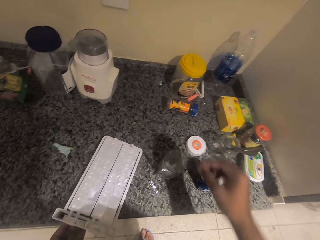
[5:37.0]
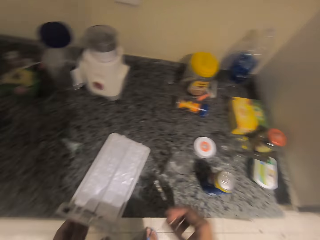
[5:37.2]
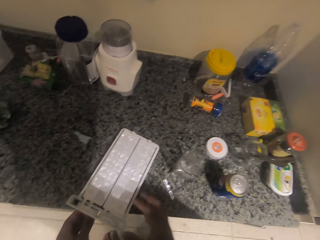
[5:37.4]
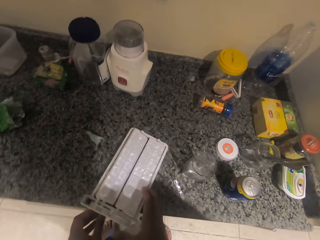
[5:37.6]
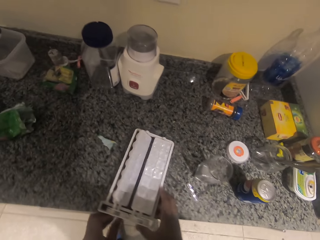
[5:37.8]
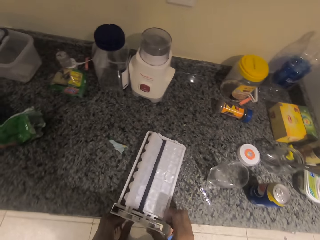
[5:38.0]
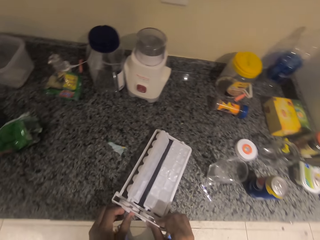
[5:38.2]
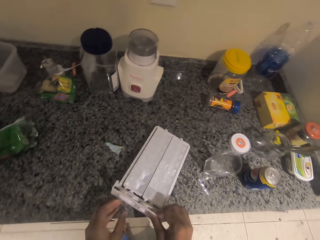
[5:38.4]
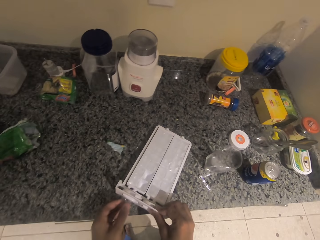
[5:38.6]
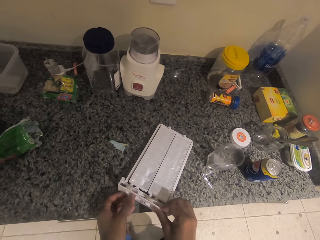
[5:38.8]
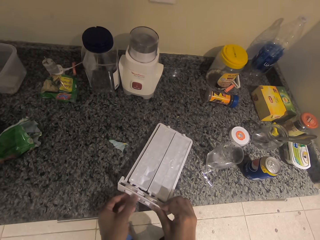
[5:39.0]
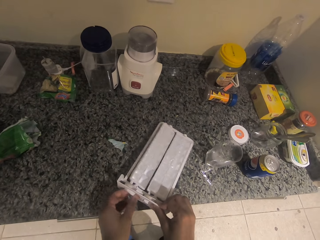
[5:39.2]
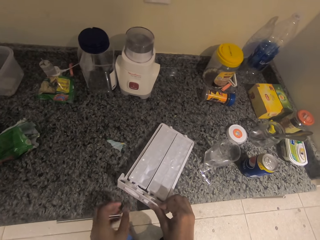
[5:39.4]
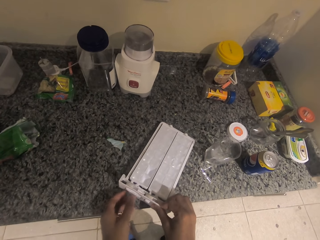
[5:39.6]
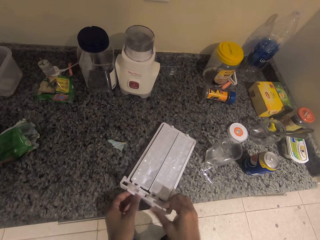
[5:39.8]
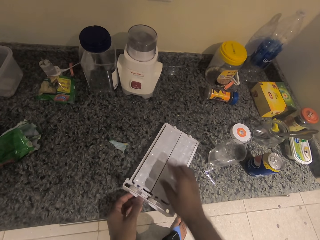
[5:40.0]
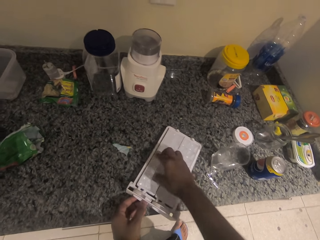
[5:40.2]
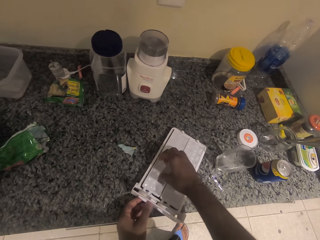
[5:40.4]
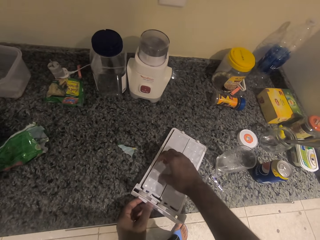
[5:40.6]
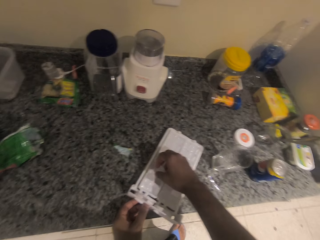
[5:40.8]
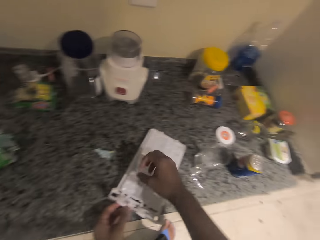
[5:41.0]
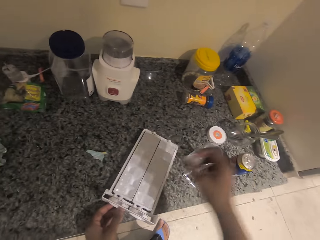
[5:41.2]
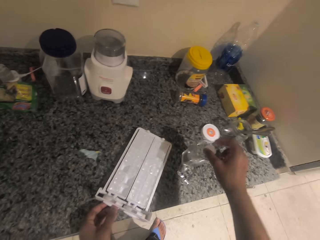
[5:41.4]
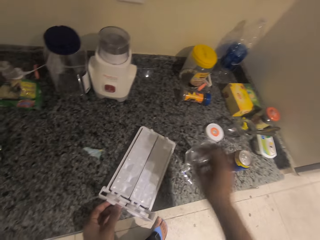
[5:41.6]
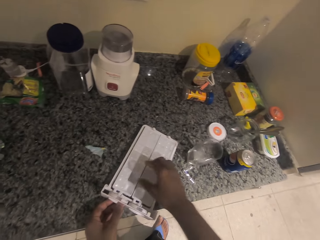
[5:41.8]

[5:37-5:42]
The camera wearer puts ice cubes in the glass.

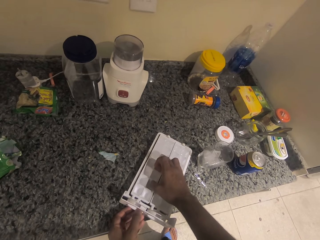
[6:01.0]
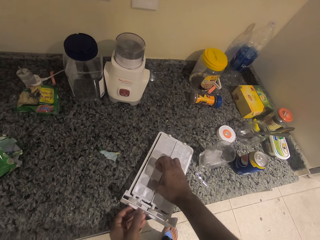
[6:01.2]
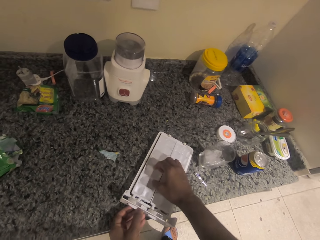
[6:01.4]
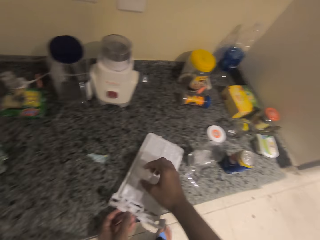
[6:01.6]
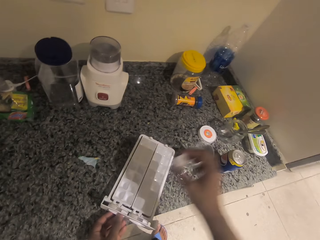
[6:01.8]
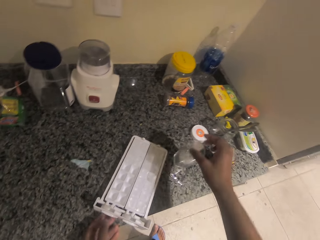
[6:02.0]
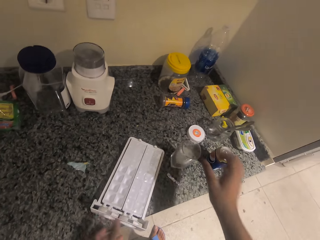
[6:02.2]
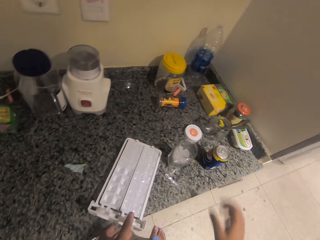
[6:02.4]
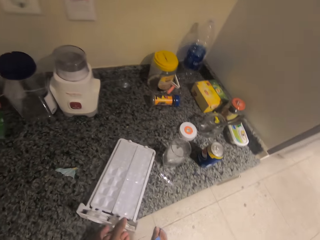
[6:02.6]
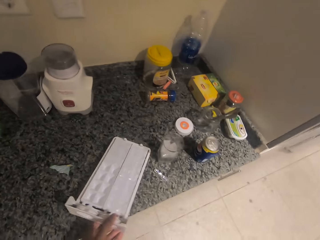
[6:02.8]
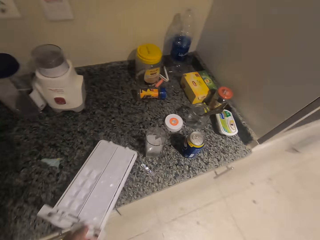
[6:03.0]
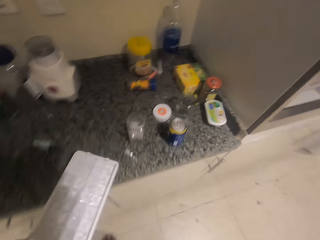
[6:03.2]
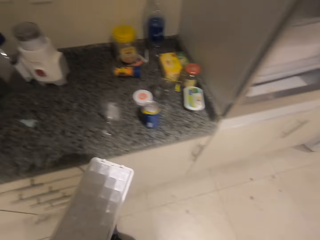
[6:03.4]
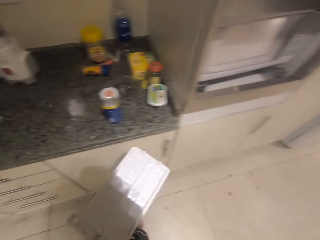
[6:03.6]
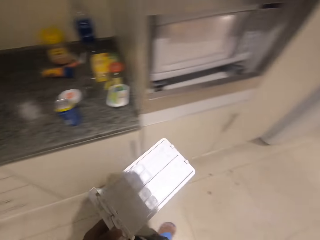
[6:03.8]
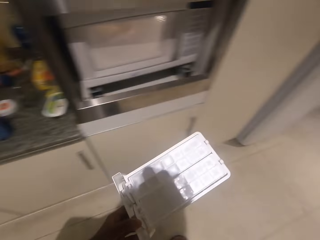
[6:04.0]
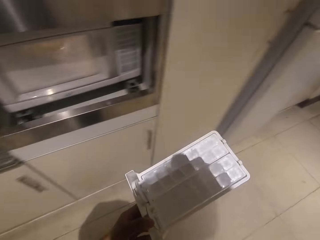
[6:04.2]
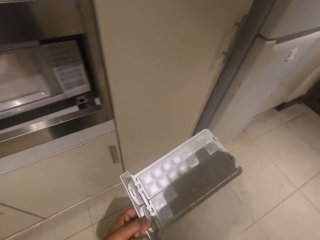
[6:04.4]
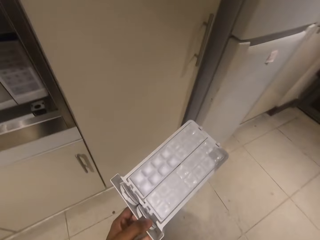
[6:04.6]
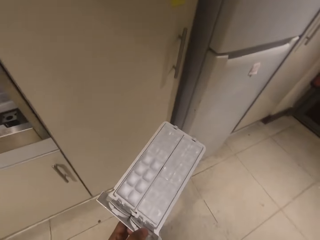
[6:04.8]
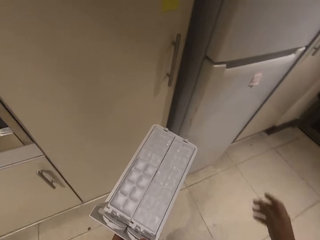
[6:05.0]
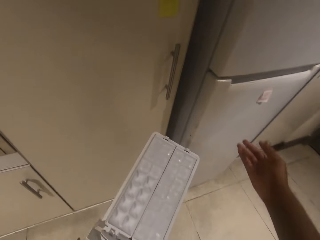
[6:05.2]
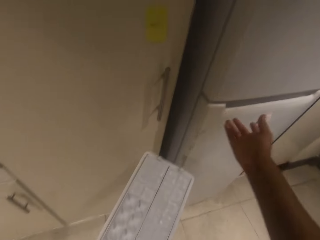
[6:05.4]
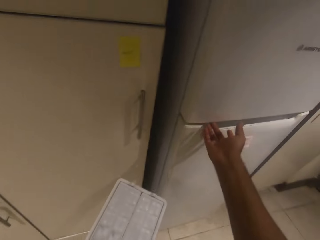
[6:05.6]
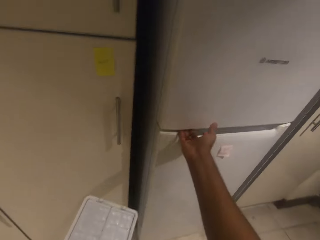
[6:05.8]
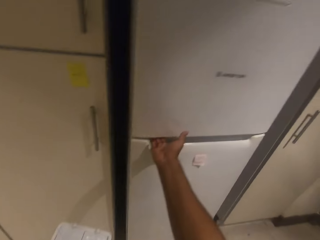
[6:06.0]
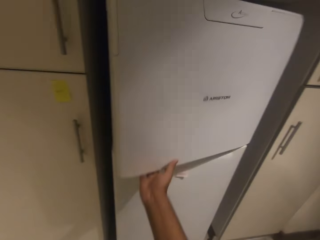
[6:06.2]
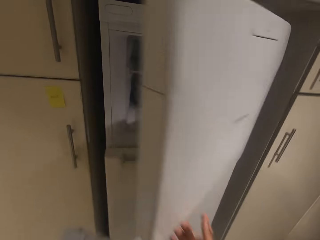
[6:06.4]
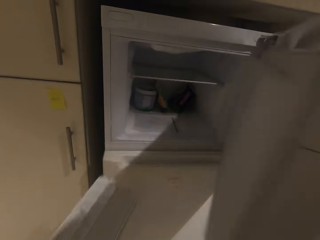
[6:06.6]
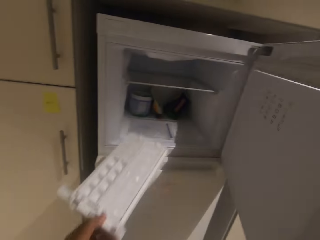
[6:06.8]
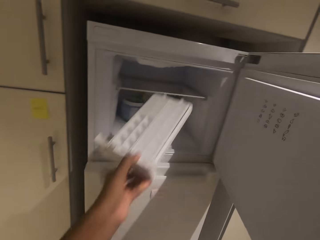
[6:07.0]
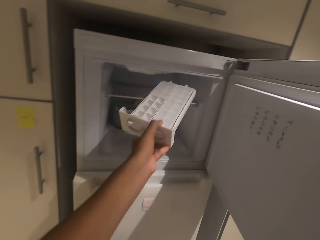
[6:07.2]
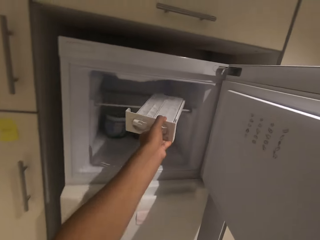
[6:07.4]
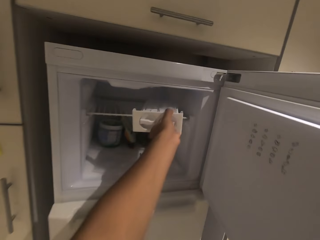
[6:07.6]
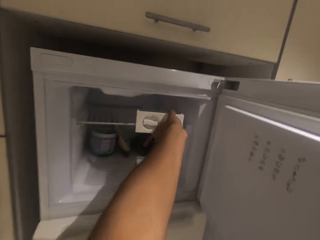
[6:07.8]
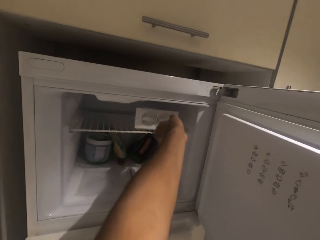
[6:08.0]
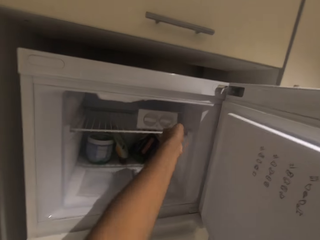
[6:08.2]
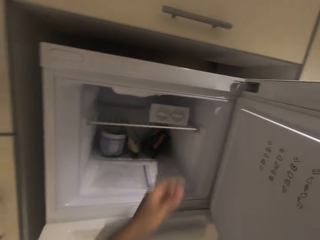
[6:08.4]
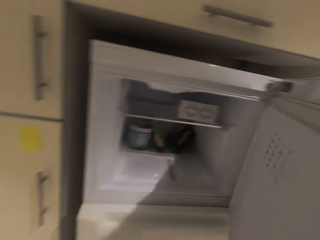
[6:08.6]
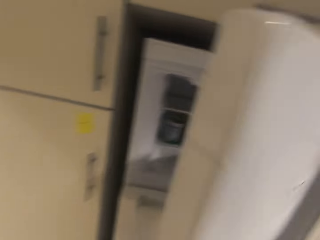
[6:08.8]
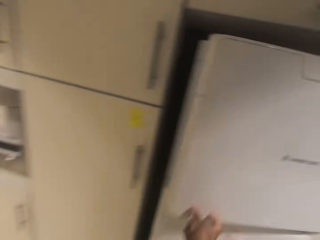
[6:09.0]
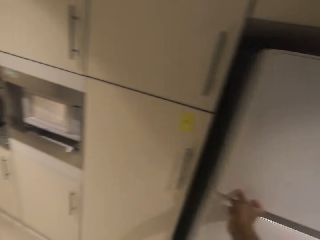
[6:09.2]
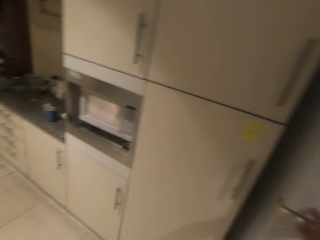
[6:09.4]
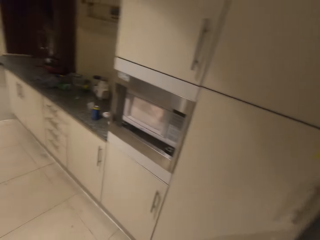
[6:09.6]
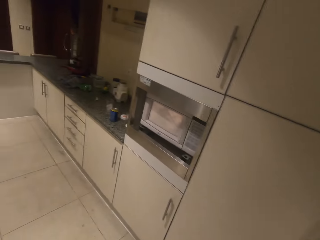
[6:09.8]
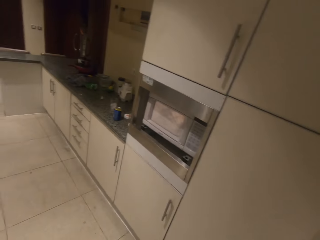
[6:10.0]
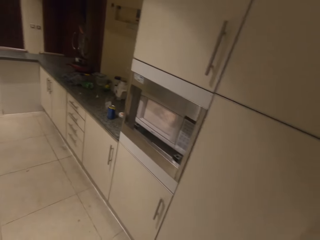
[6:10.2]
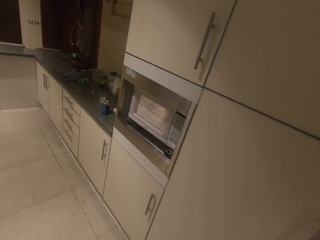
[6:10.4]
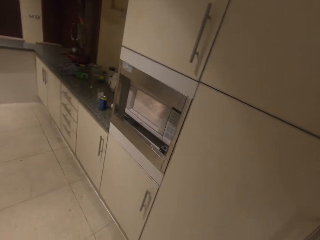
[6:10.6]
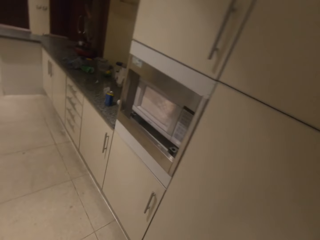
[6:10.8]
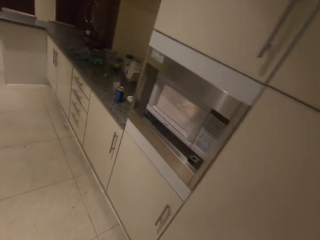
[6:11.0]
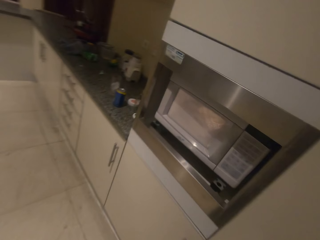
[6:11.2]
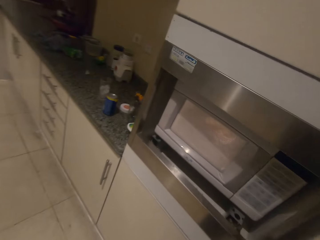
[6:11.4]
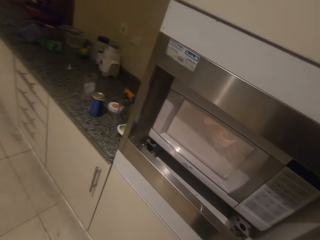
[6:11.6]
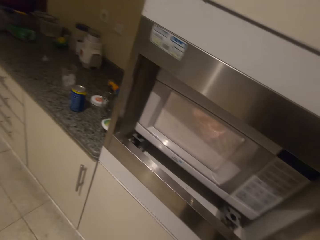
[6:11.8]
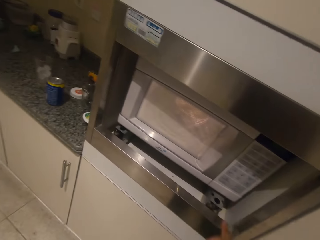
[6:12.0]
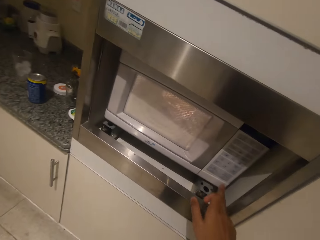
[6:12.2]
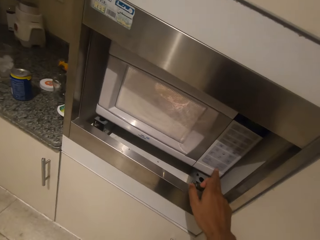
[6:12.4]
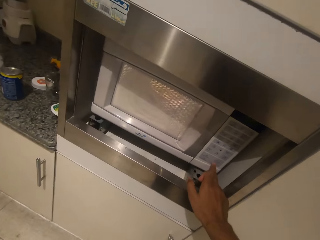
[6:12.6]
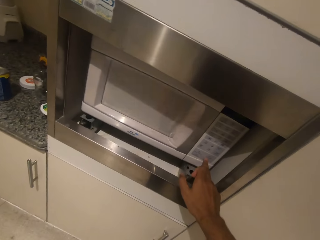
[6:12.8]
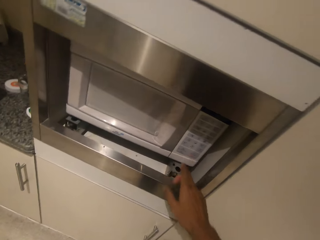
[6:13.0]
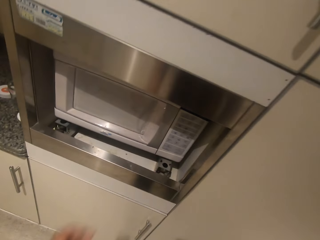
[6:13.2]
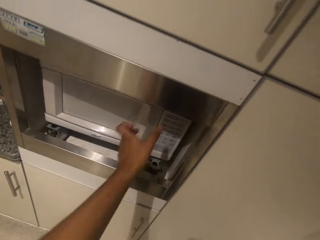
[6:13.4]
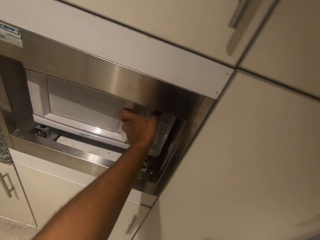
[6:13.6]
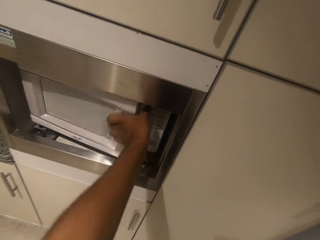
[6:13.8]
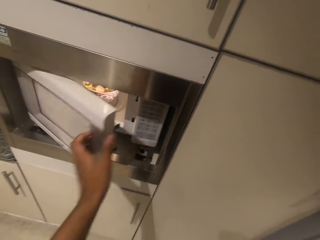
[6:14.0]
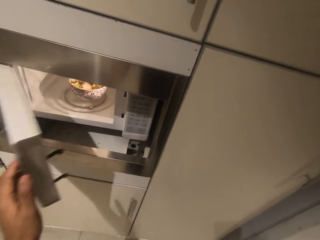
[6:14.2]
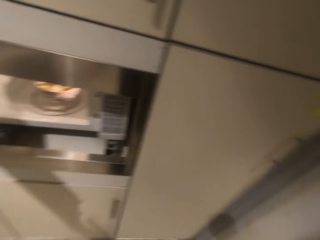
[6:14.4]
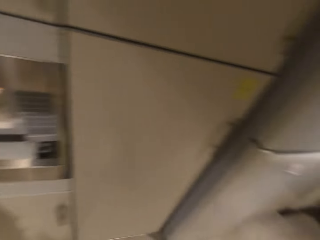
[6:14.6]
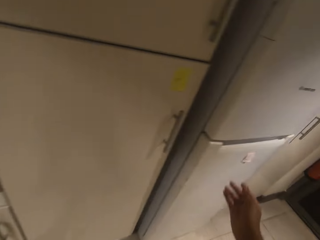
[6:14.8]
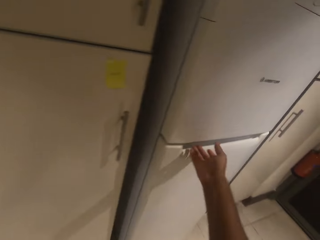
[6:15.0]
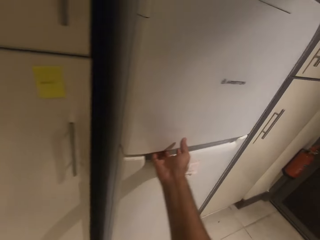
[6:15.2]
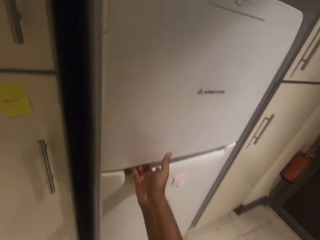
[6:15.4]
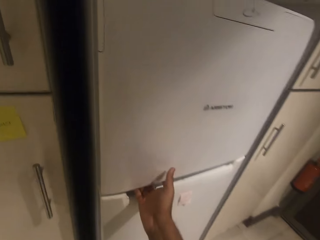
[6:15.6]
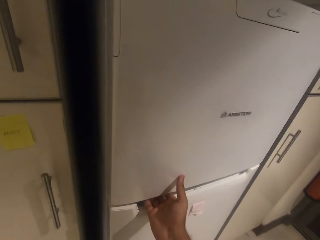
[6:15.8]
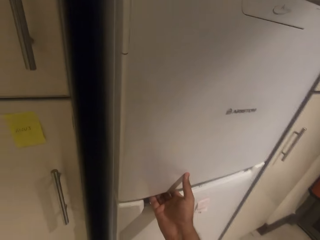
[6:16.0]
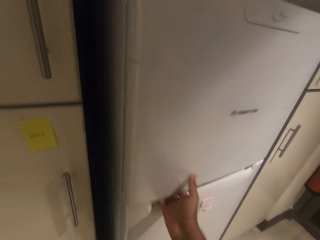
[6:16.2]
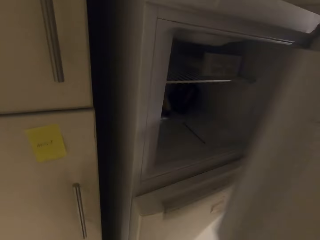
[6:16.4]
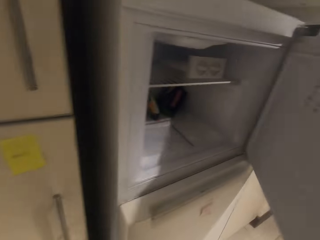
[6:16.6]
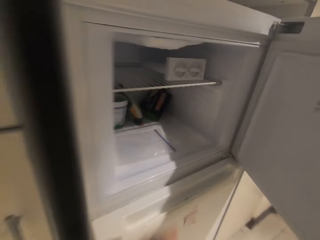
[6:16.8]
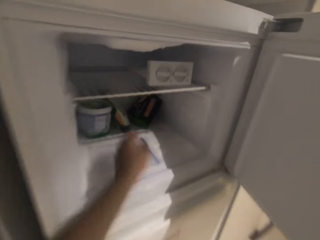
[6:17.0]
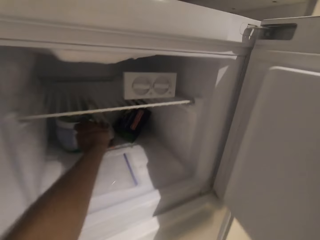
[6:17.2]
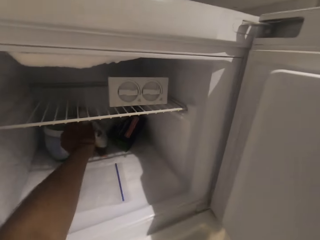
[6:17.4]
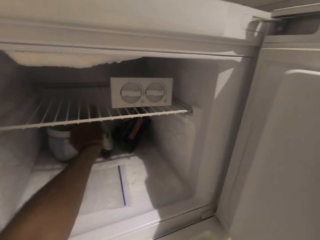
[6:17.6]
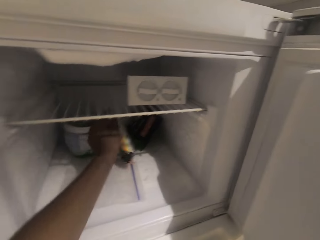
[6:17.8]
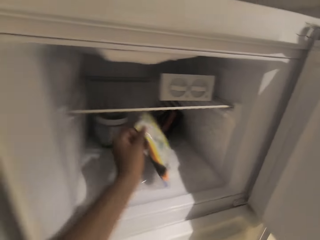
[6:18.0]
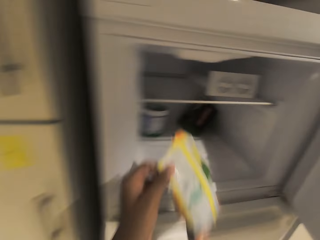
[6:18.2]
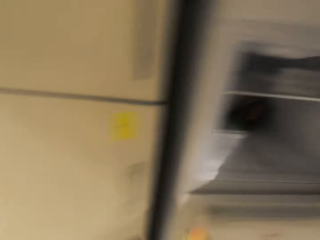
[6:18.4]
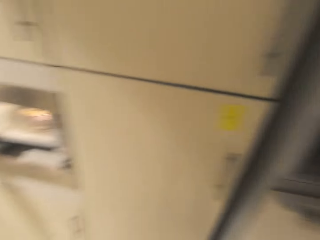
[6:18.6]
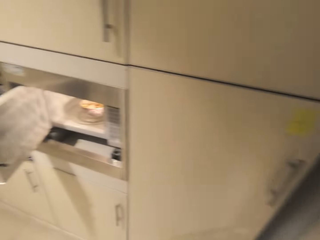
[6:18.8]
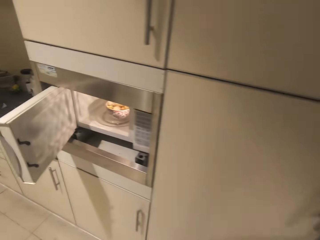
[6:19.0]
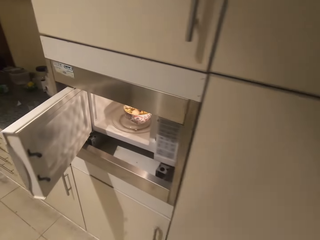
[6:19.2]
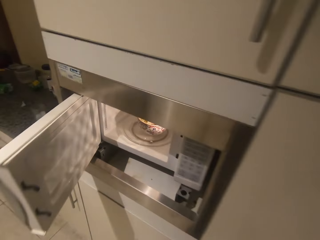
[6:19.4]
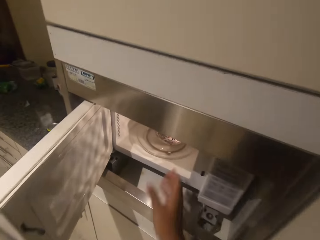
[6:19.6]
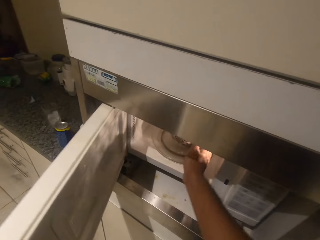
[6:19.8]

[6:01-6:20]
The camera wearer removes the ice cube from the tray. They take the ice cube tray from the table. They open the fridge, put the ice cube tray in the fridge and close the fridge. They press the microwave. They operate the microwave. They open the microwave. They open the fridge. They take the pea from the fridge.
